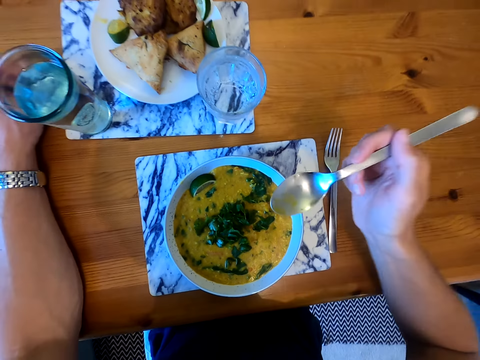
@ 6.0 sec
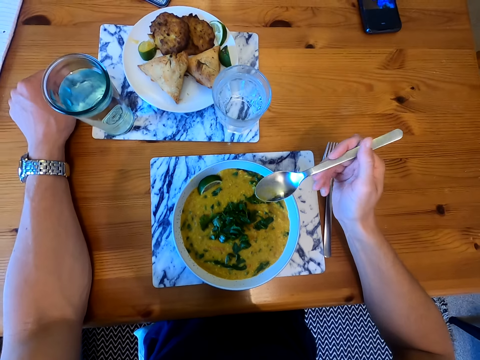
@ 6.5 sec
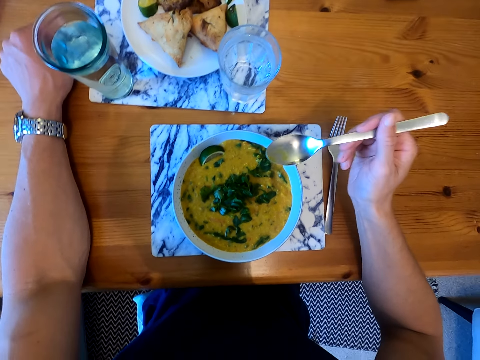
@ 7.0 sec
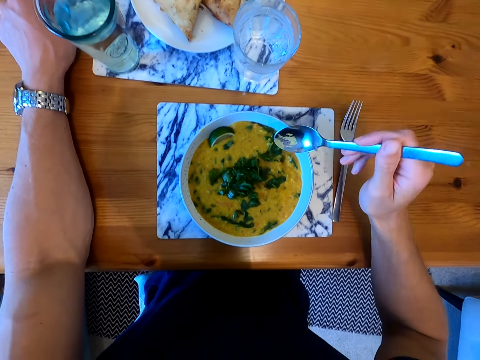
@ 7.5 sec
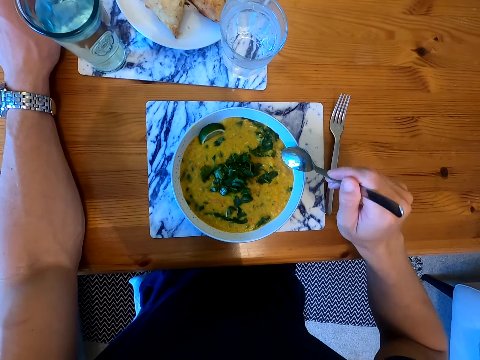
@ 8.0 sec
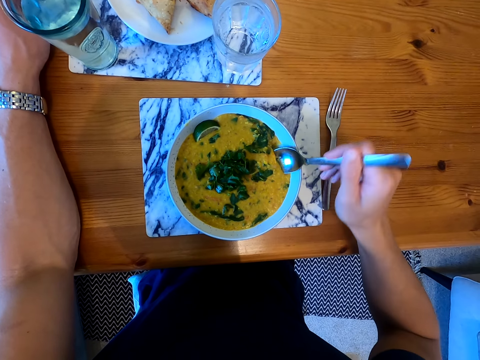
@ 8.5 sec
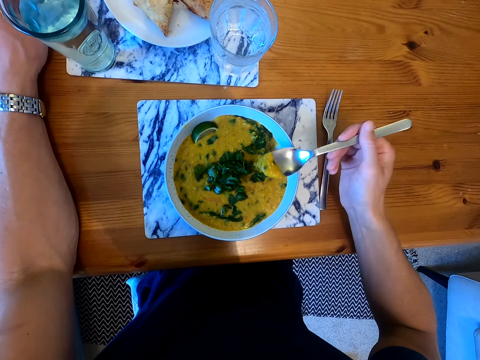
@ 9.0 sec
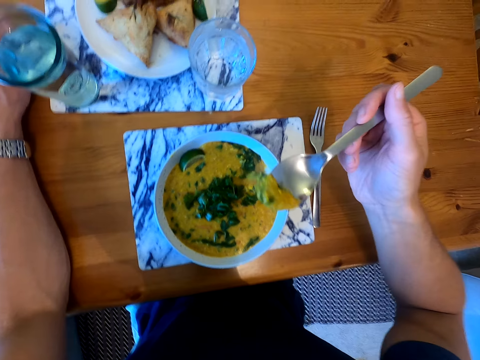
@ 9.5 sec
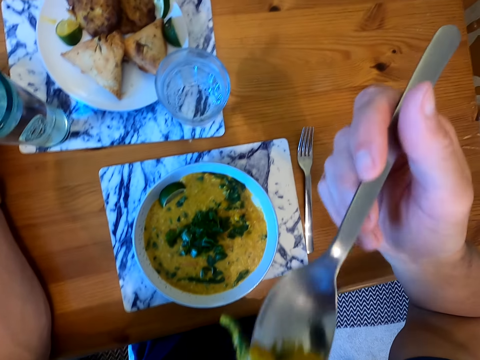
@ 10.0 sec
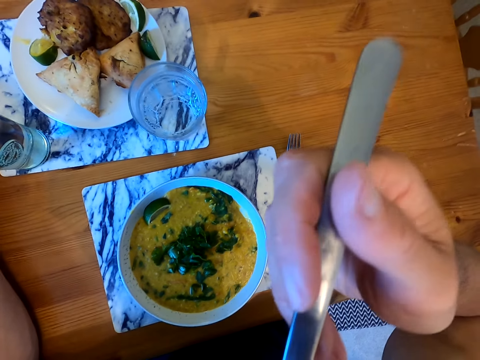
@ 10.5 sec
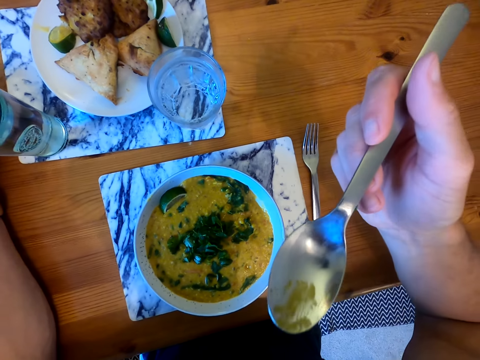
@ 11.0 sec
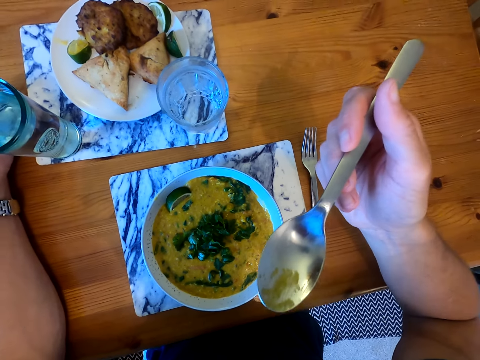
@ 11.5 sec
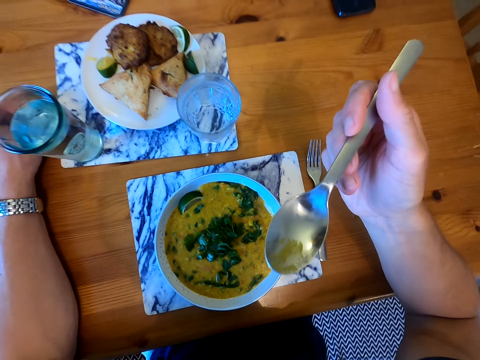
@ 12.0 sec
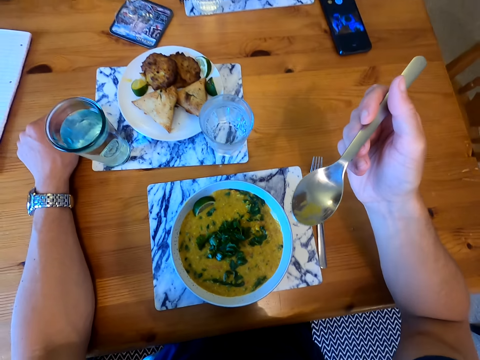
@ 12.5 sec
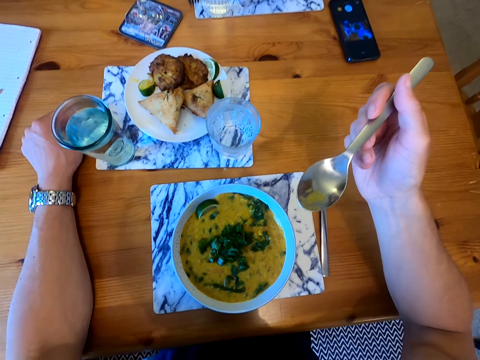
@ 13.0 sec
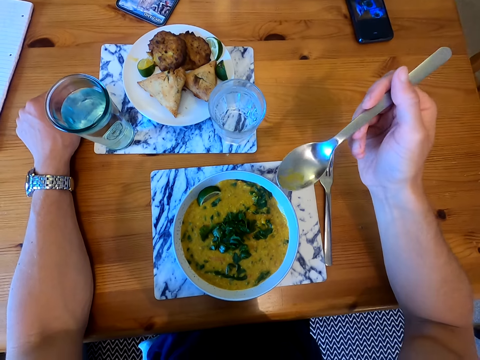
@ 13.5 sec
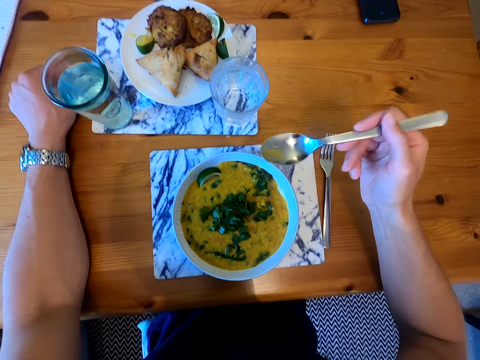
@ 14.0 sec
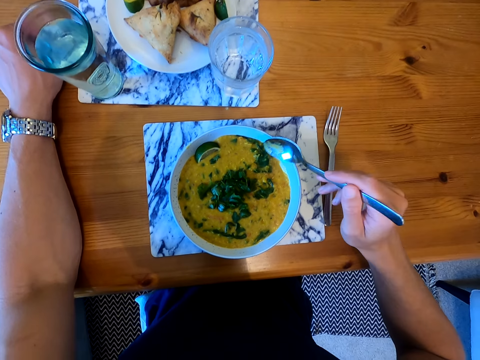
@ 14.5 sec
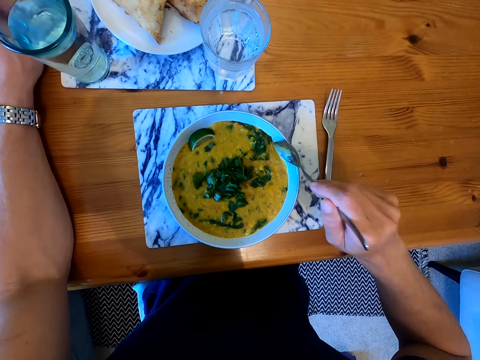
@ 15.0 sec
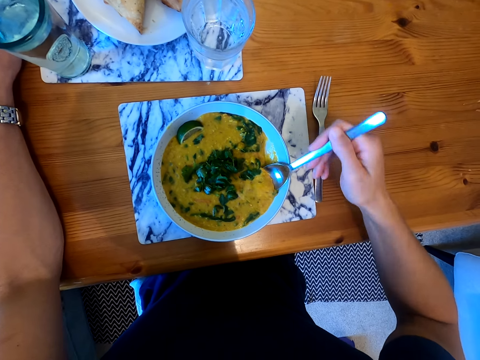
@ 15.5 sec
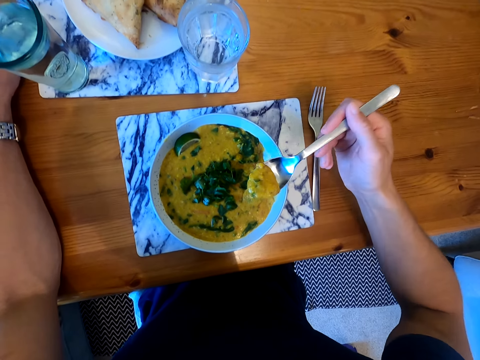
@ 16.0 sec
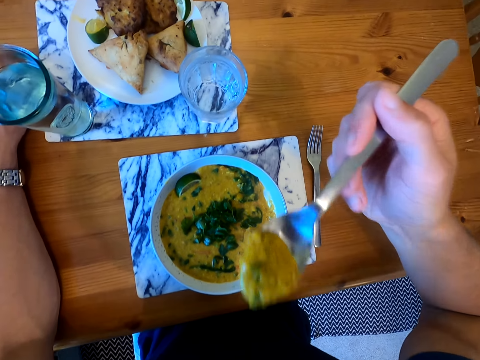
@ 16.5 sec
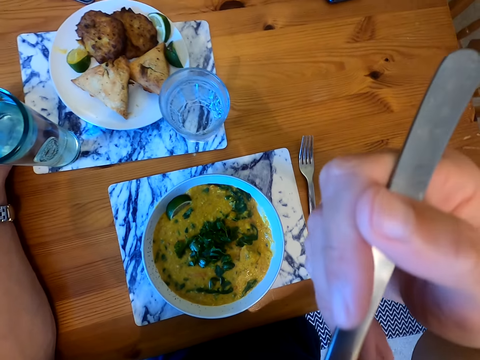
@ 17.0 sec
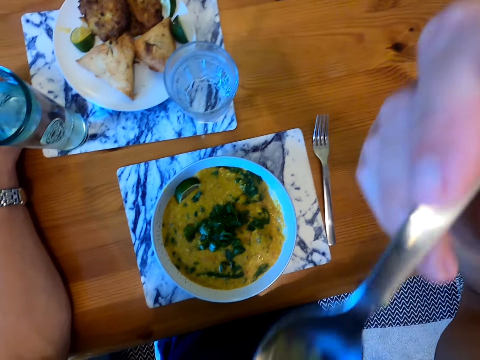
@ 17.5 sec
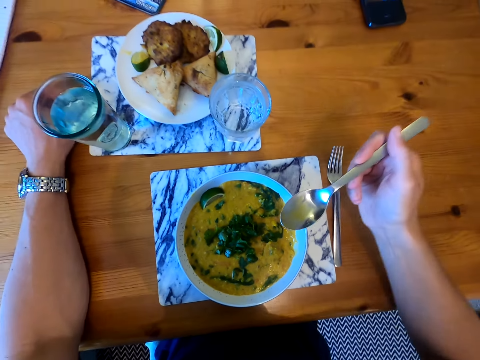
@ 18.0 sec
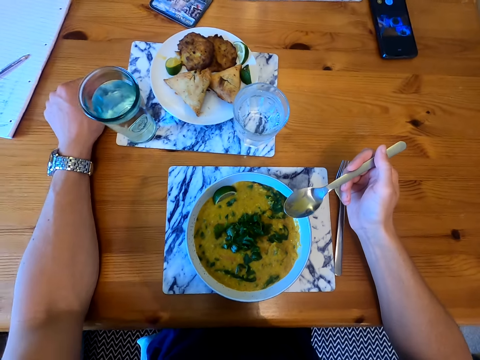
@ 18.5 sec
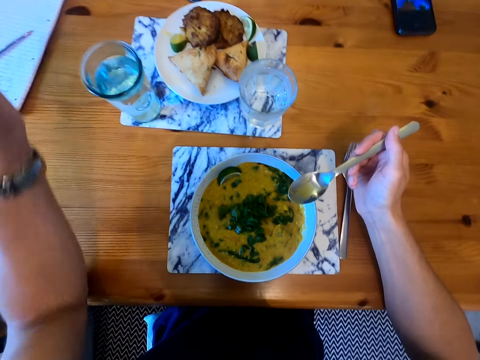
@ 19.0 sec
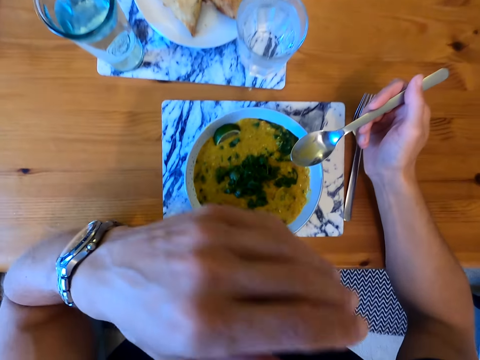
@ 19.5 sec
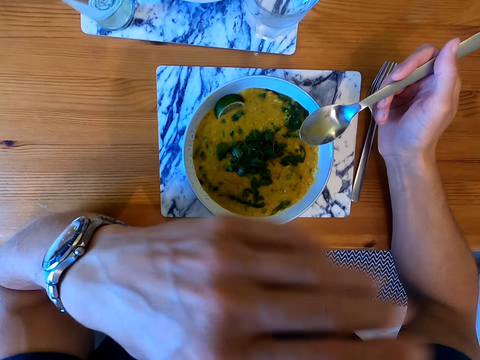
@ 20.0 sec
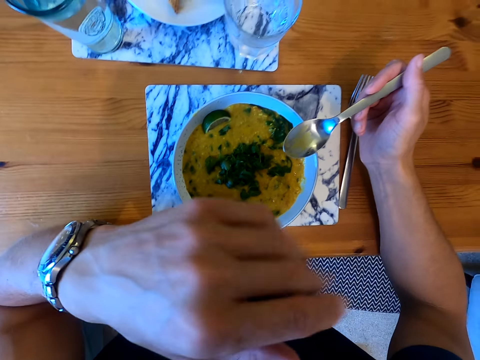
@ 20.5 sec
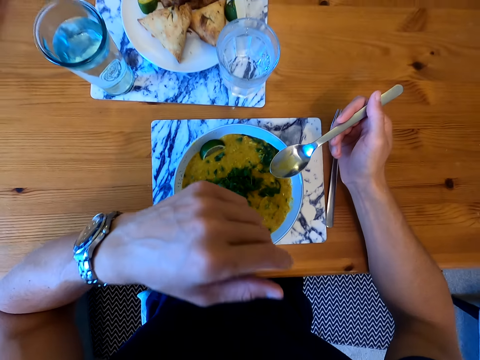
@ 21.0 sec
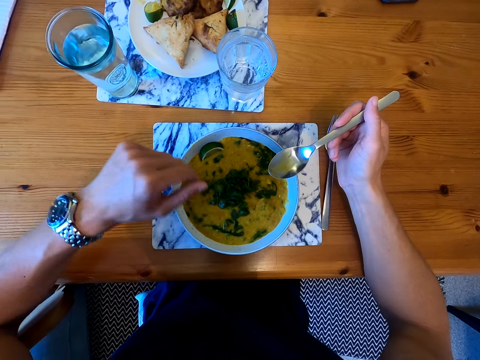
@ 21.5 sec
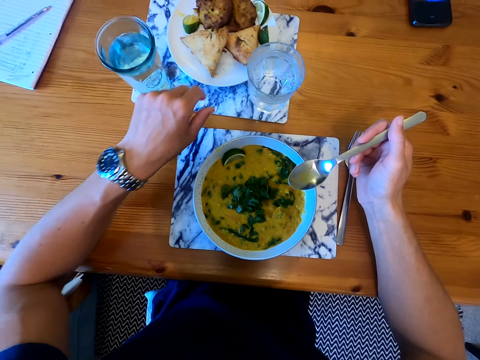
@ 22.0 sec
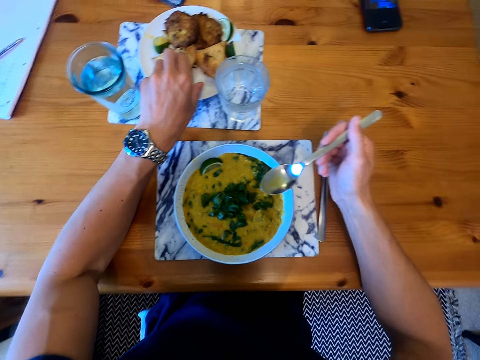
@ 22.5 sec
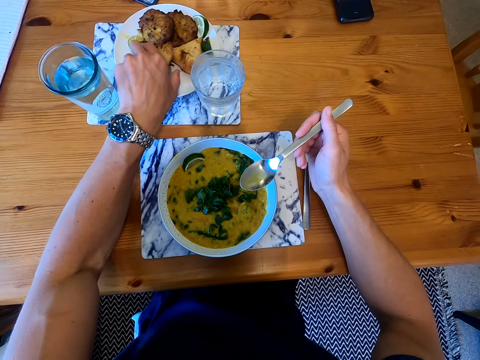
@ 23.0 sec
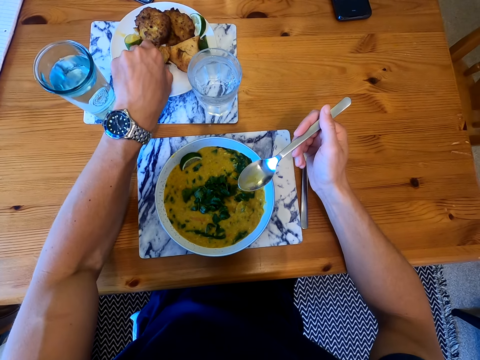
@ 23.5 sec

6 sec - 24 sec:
The camera wearer puts the hand on the table. They pick the food with the spoon. They put the food in the mouth. They eat the food. They pick the food with the spoon. They put the food in the mouth. They put the hand on the table. They move the hand. They move the hand again. They pick the pastry.

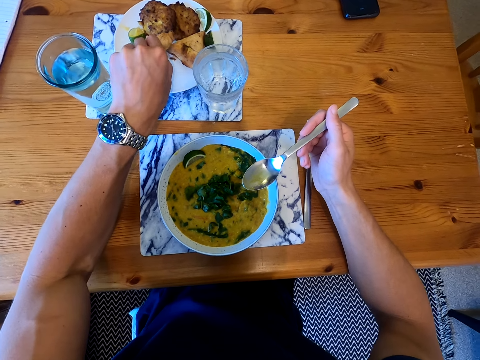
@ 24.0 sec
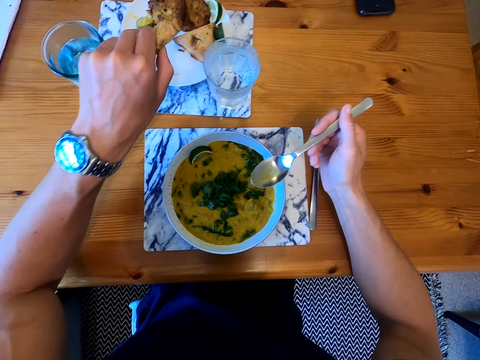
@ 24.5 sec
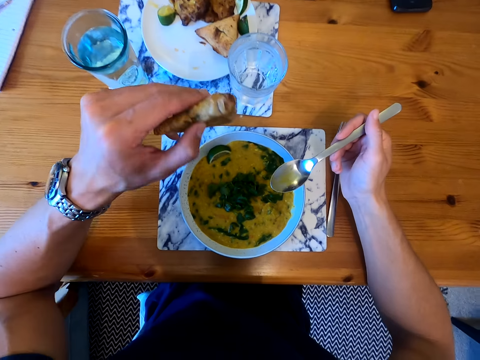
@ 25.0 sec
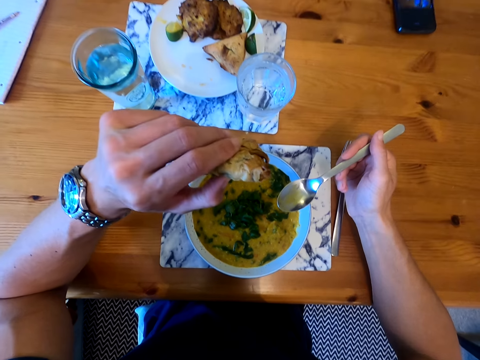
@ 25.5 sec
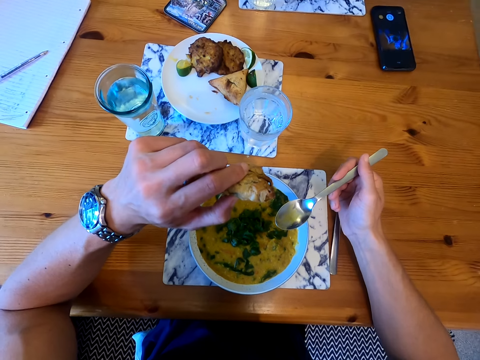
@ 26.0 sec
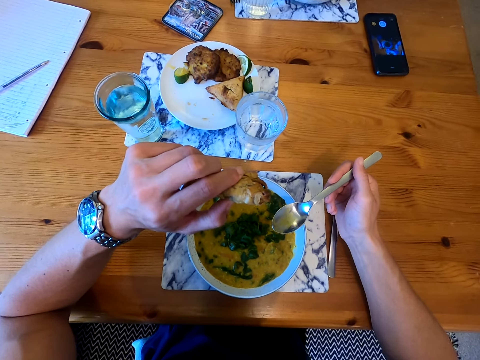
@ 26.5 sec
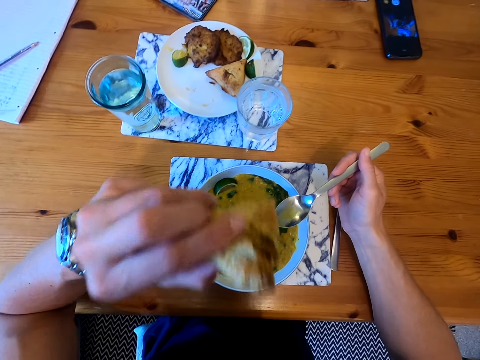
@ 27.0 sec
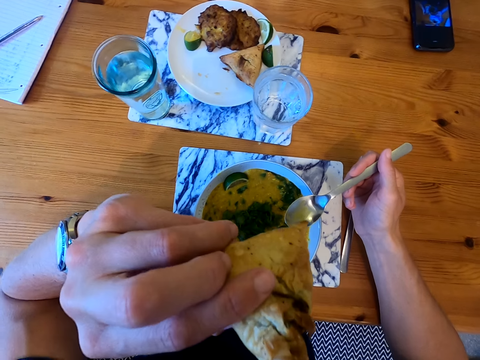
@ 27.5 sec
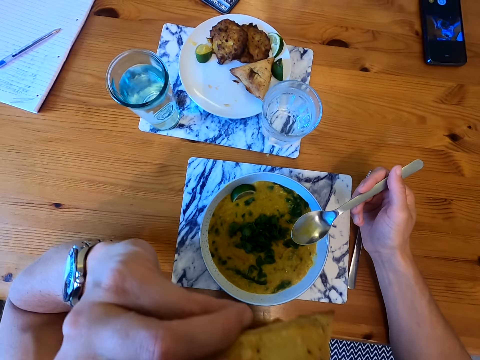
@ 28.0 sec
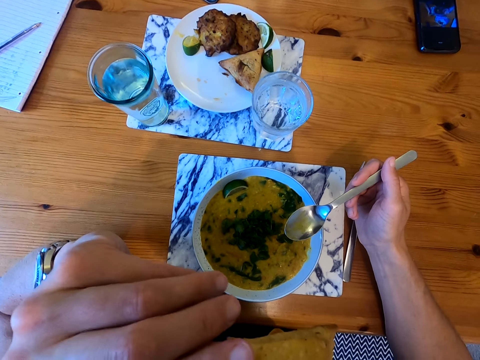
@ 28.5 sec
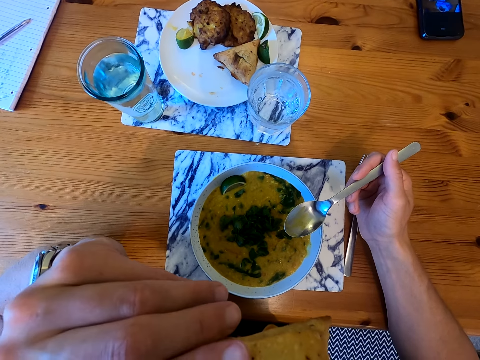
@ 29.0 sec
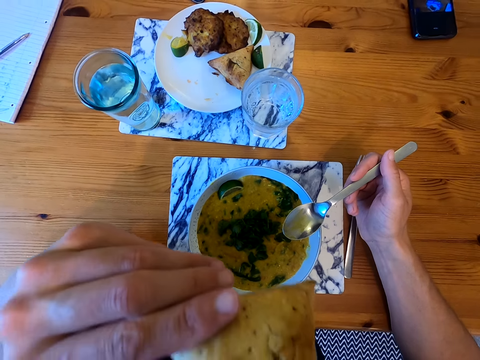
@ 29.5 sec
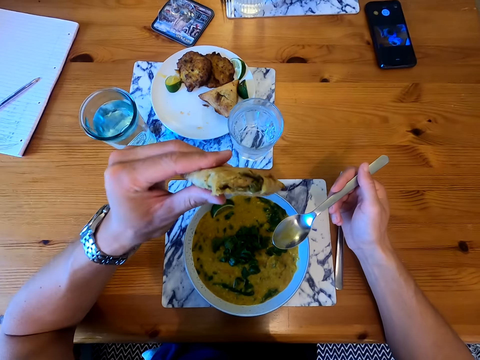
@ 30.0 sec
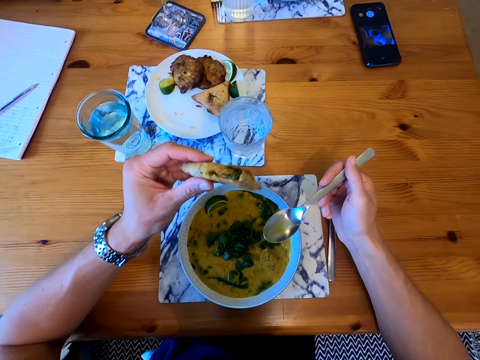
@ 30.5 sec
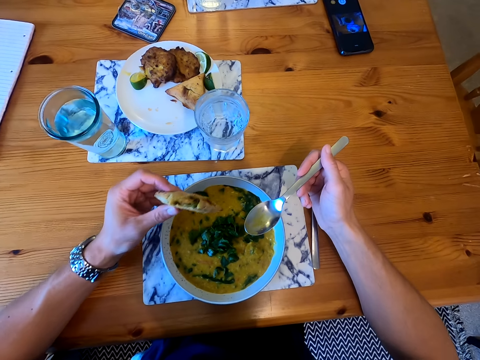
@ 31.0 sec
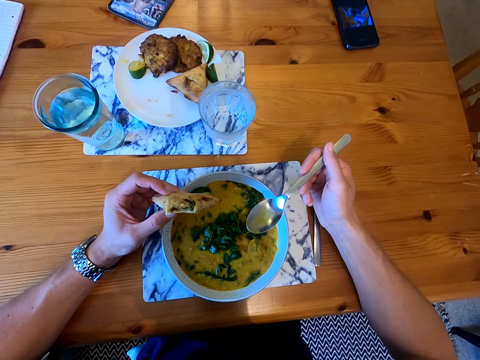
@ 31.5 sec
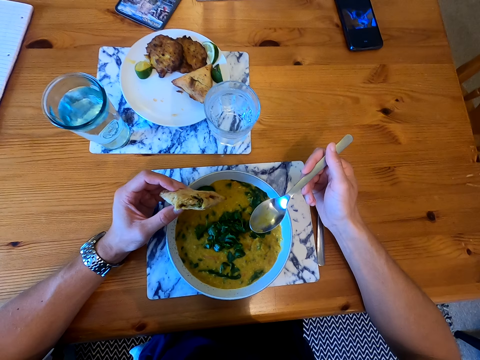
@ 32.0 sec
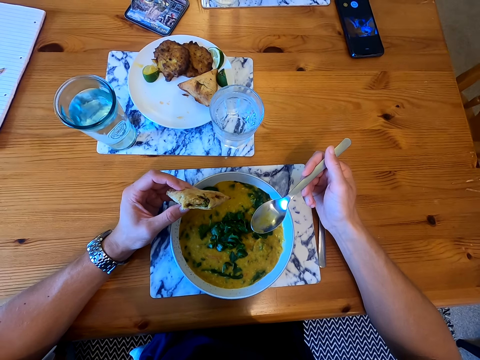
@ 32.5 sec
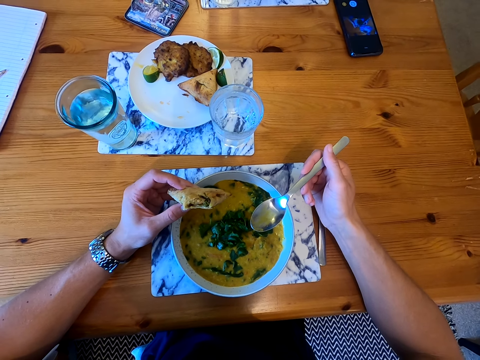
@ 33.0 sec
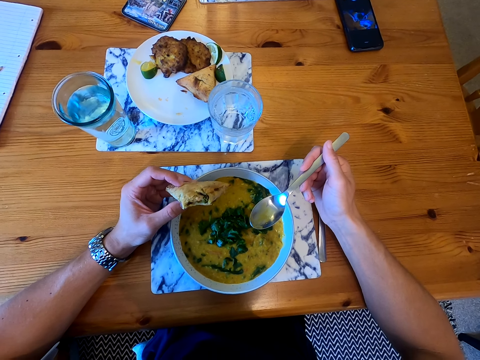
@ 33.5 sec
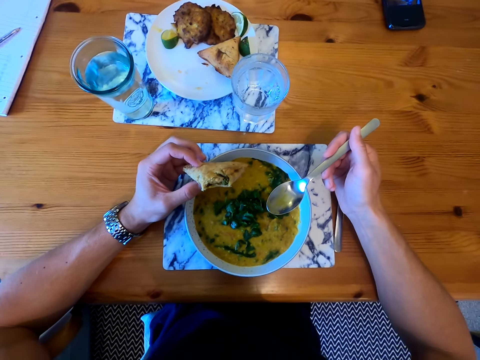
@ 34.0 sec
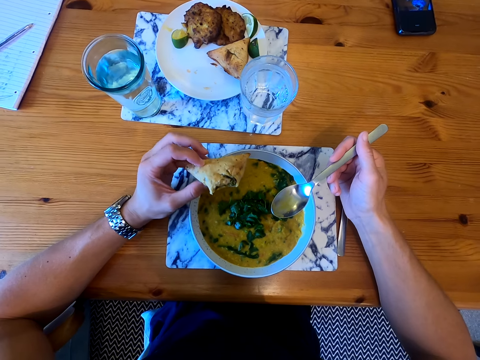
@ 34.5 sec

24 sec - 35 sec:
The camera wearer looks at the food. They eat the pastry. They eat the pastry again.
